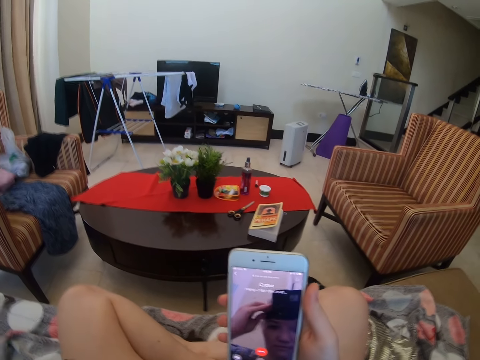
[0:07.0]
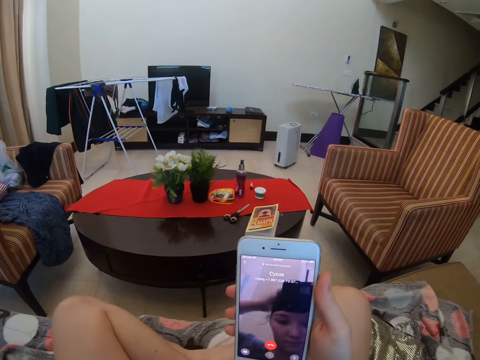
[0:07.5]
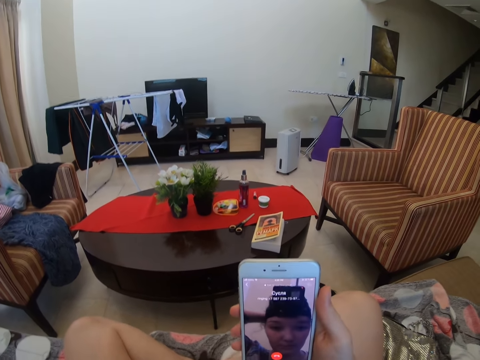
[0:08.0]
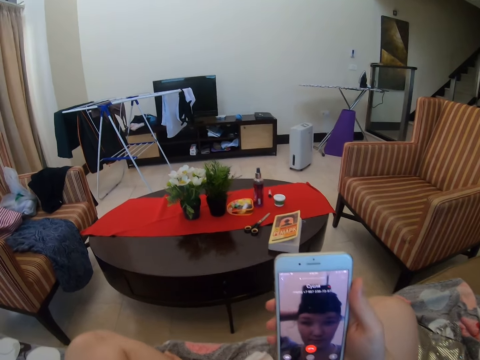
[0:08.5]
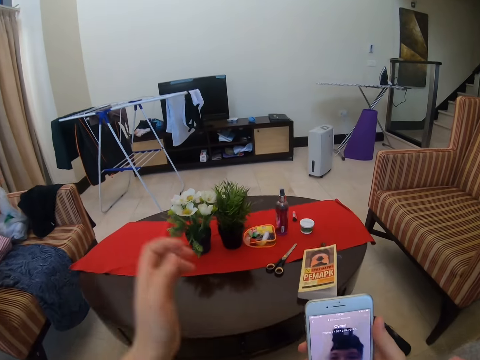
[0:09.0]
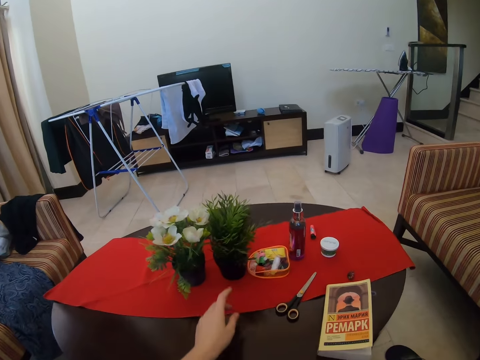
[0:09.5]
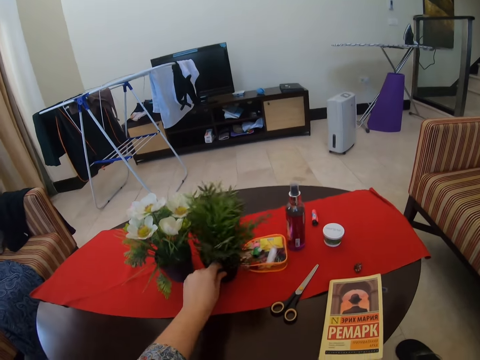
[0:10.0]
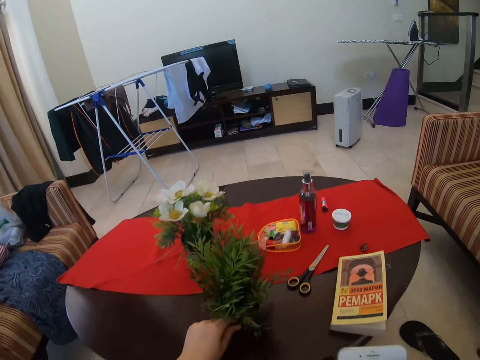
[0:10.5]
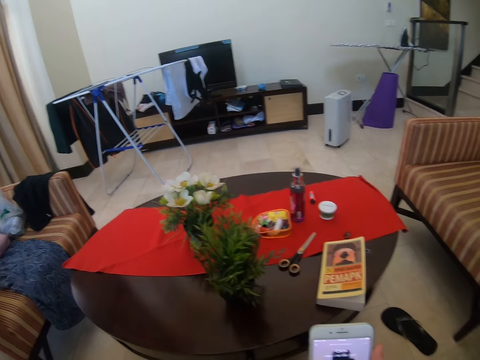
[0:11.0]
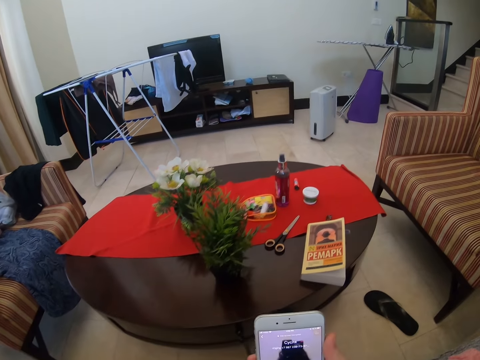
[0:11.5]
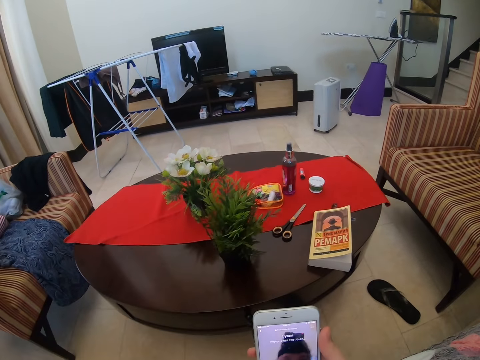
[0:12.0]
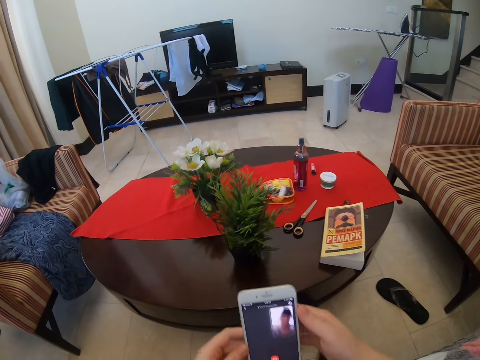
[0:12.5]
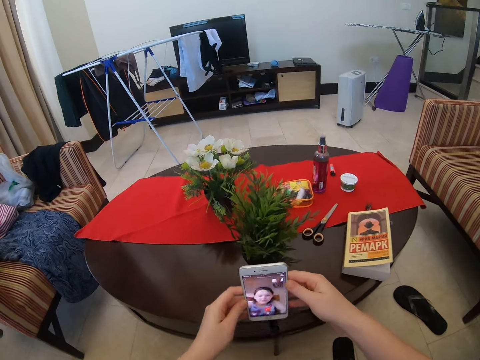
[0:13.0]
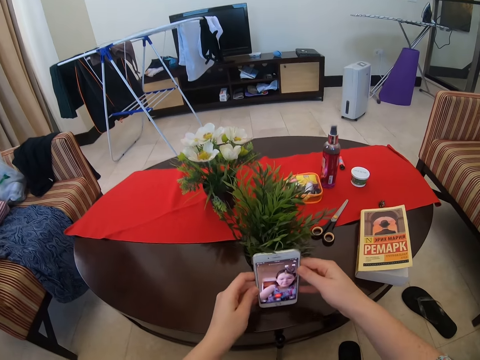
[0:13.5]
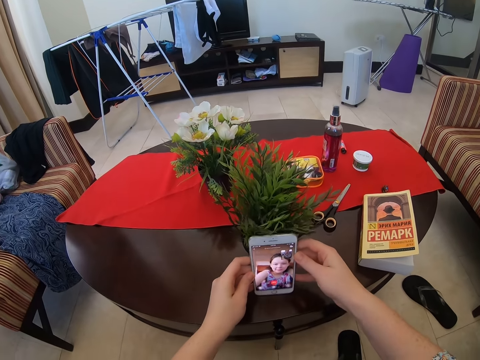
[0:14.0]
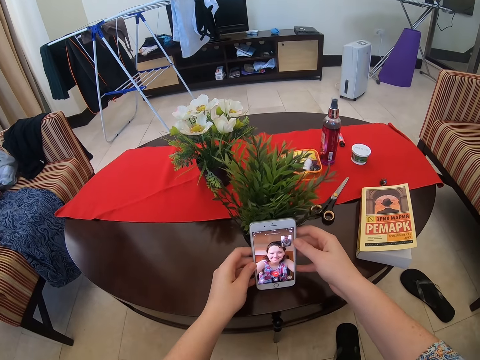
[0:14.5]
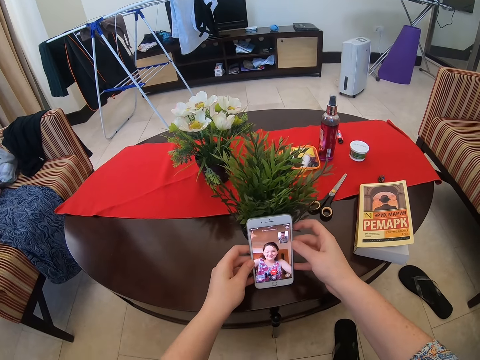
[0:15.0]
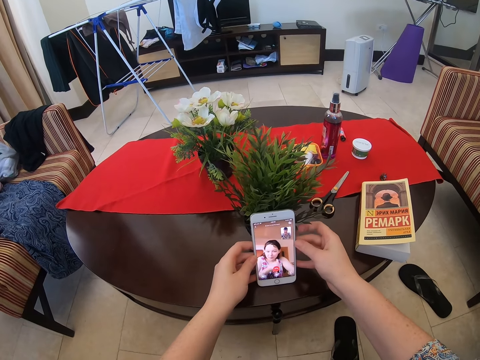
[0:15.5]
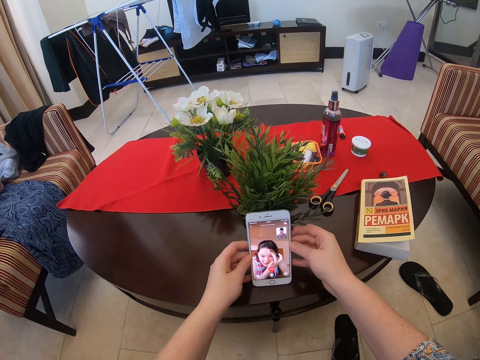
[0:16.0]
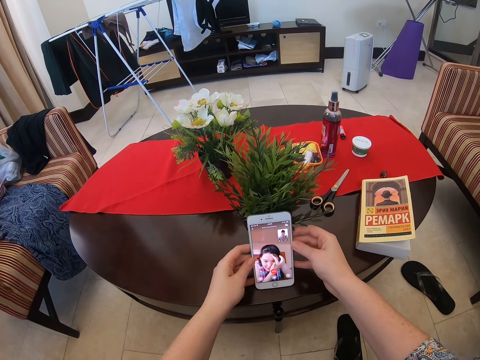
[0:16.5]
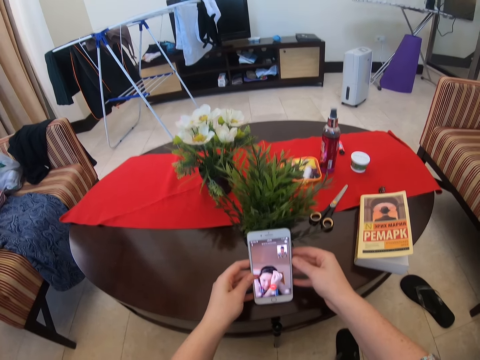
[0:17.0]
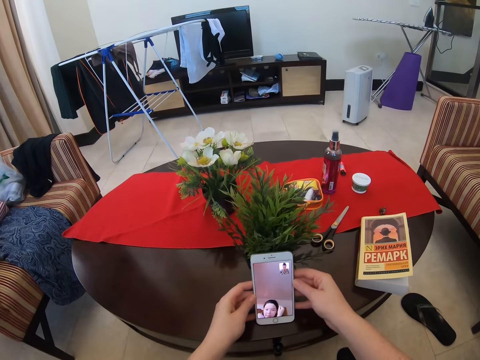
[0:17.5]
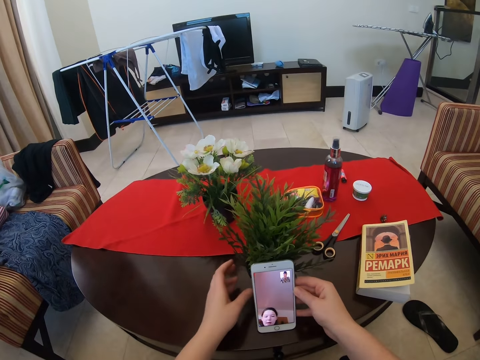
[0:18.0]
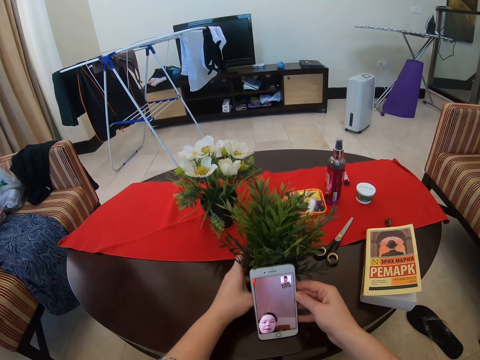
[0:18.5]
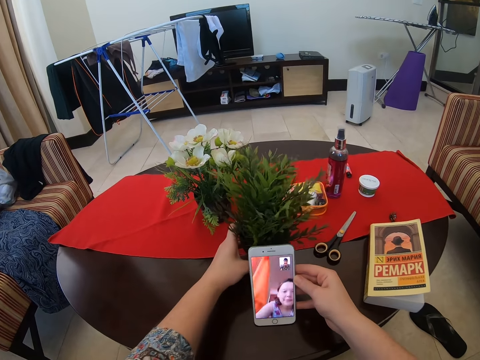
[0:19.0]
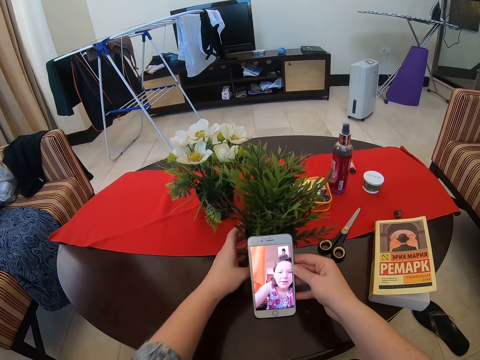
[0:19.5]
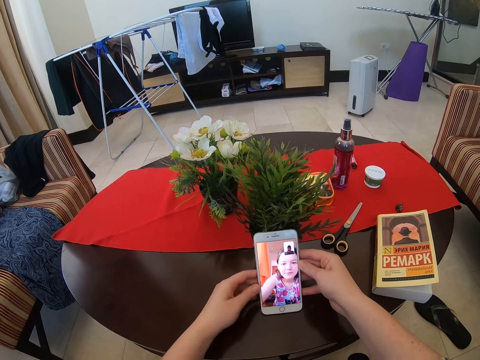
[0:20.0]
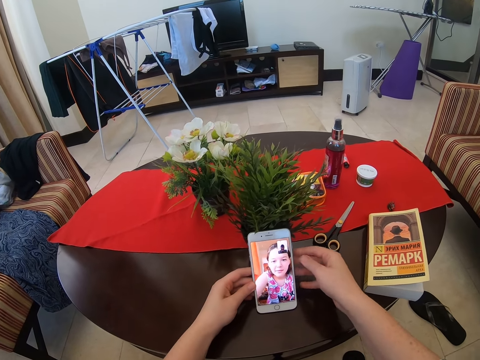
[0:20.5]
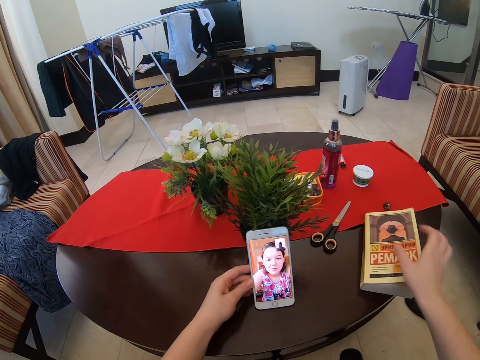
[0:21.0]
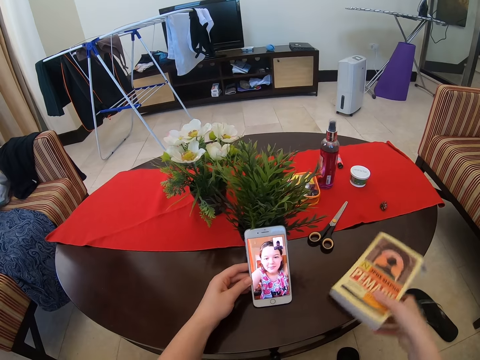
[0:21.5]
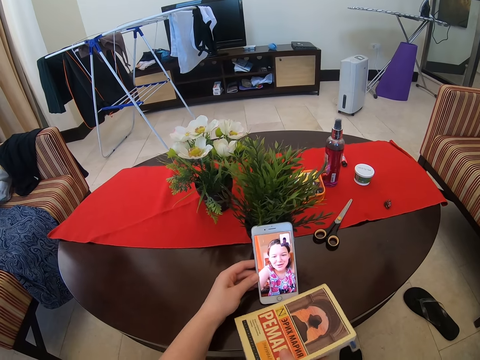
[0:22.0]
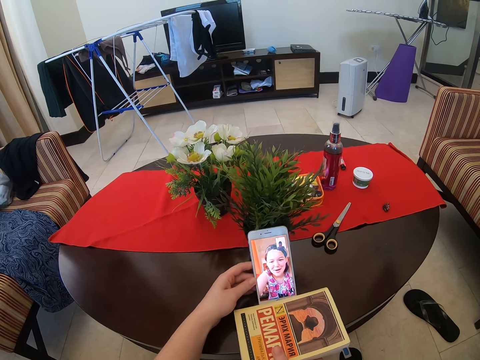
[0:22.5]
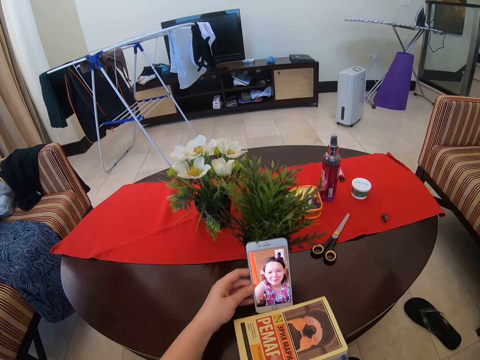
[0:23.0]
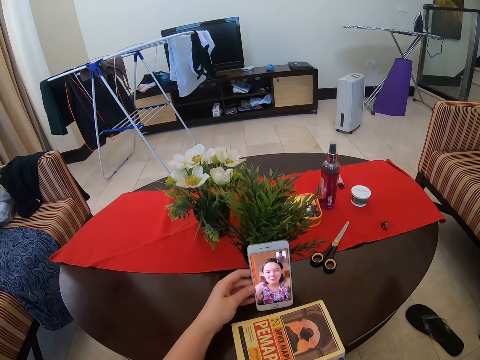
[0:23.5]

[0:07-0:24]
The camera wearer is going through their phone. They pull the flower vase from the table. They are picking the flower vase. They talk to a person via the phone. They put their phone on the table. They touch the flower vase on the table. They talk to the person via the phone. They push back the flower vase. They touch the book on the table. They pick the book.

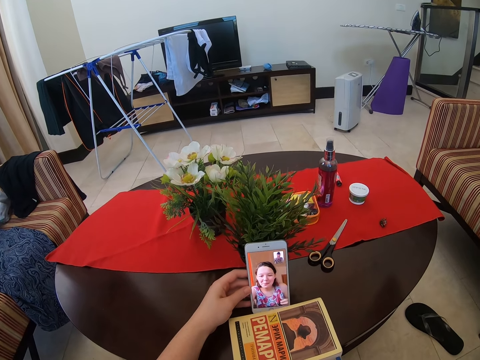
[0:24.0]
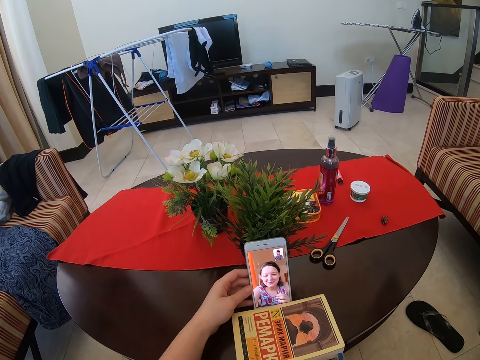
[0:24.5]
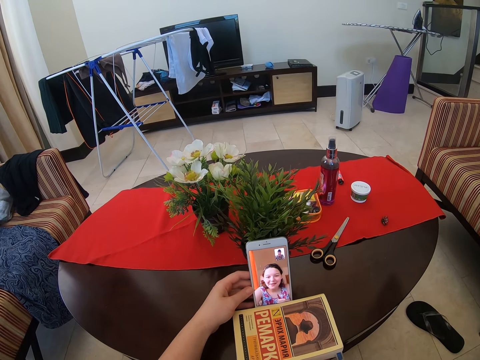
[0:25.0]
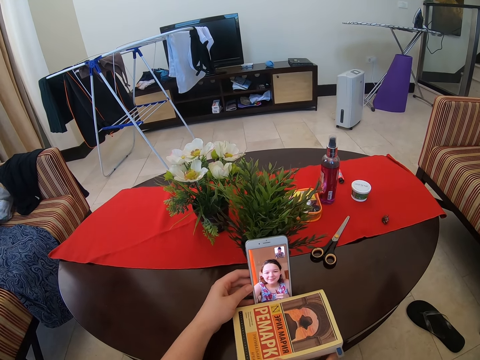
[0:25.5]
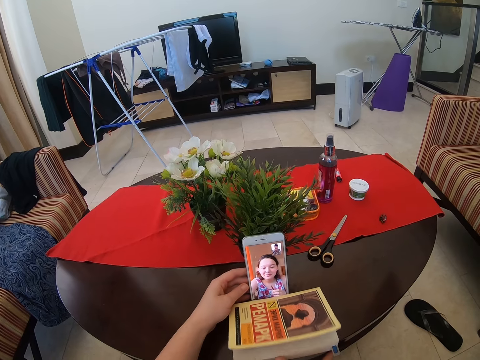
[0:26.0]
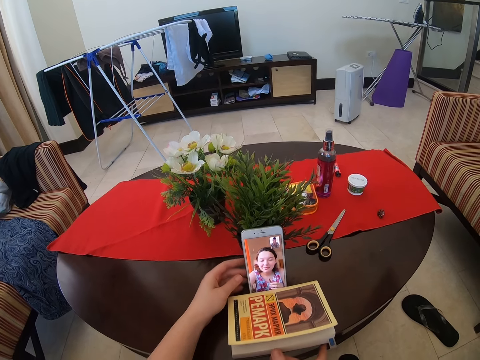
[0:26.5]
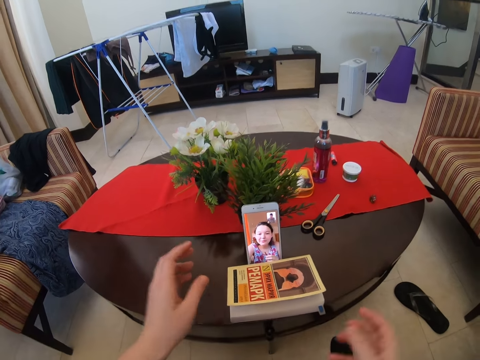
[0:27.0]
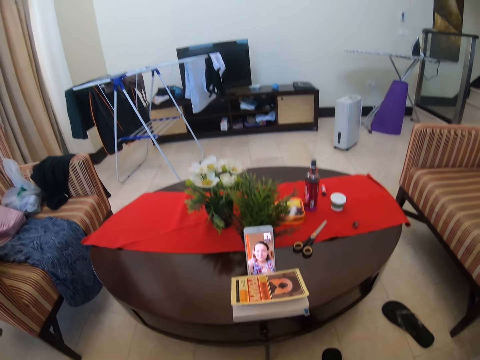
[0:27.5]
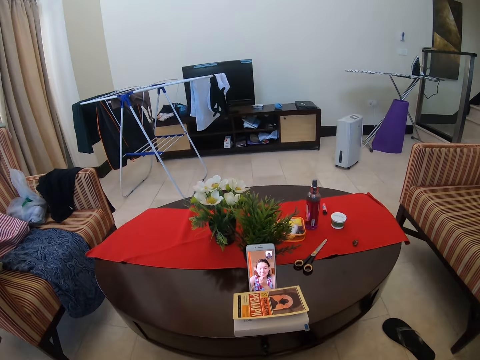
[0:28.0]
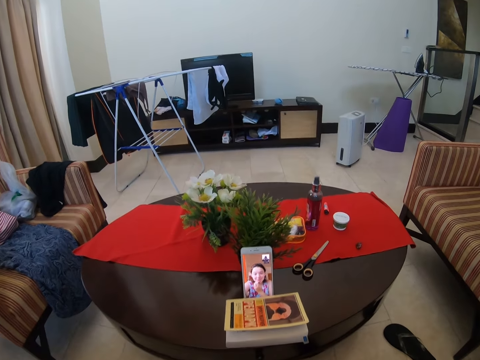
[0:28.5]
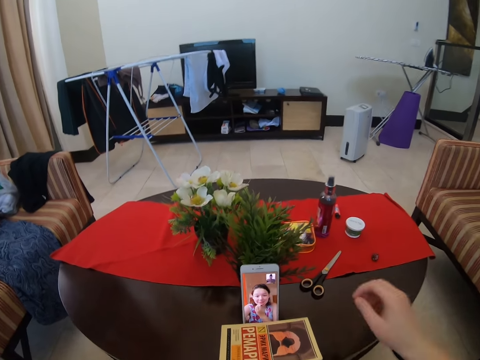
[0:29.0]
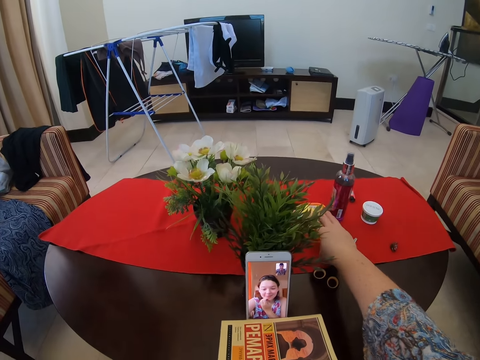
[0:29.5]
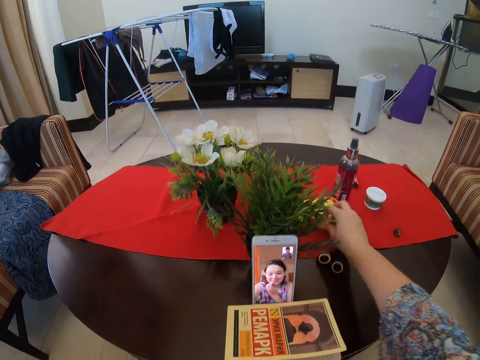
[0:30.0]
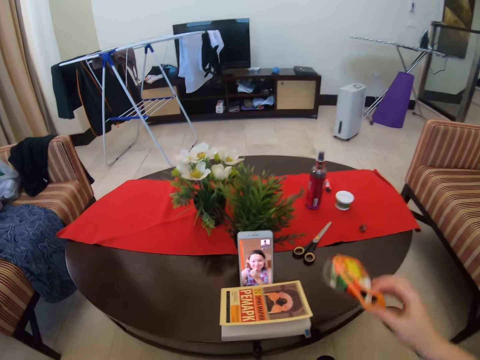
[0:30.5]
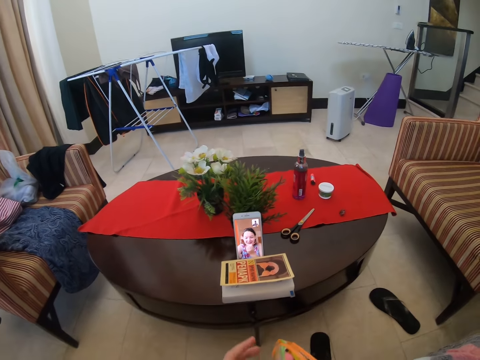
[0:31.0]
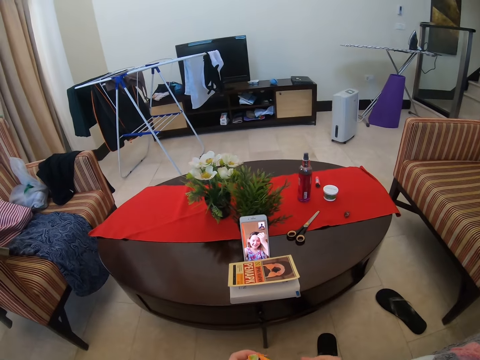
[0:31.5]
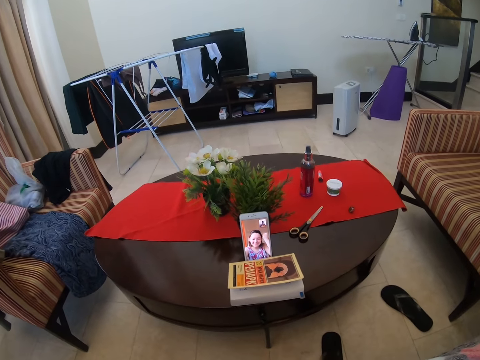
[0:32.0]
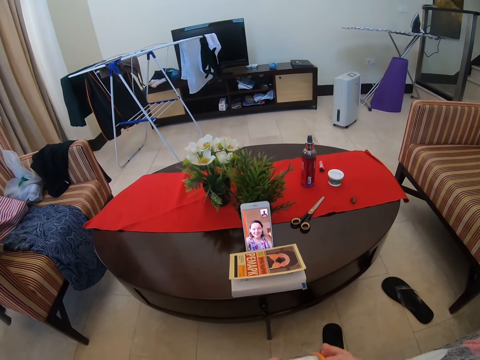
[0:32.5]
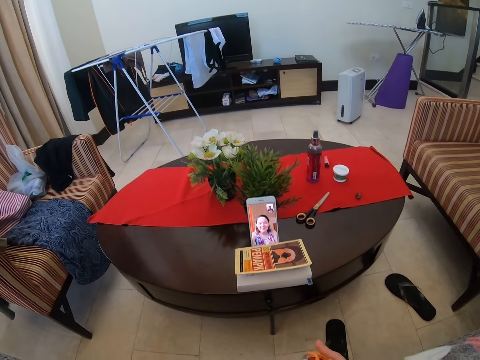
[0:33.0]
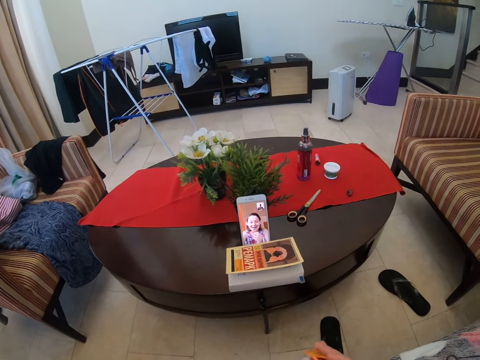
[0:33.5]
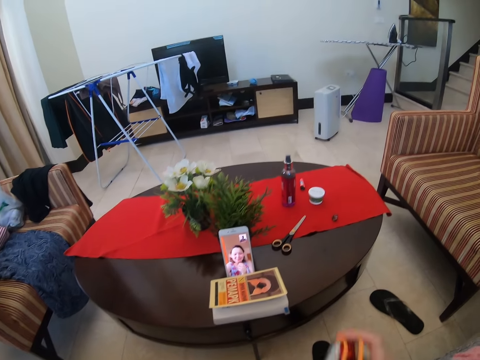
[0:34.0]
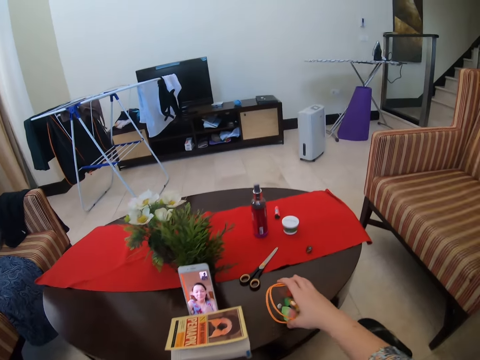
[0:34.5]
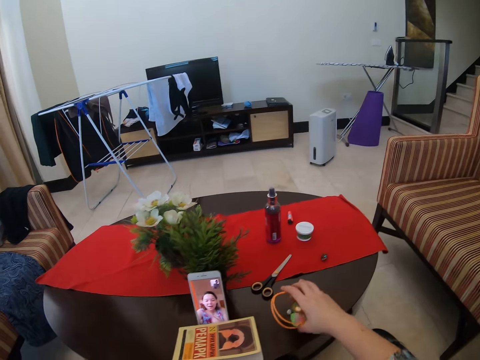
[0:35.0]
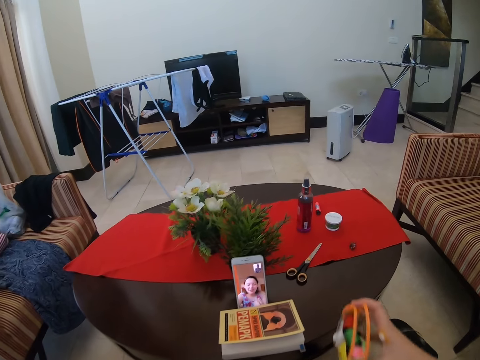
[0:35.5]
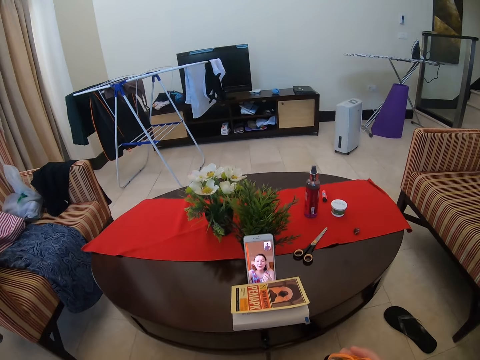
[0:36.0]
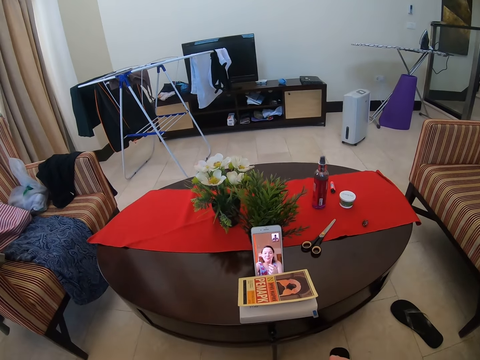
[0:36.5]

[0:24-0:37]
The camera wearer puts the book in front of the phone. They talk to a person via the phone. They put their phone firmly on the table. They are picking a bunch of sewing thread on the table. They talk to the person via the phone. They put down the bunch of sewing thread on the table.
